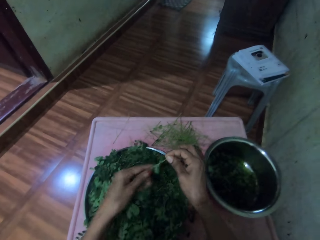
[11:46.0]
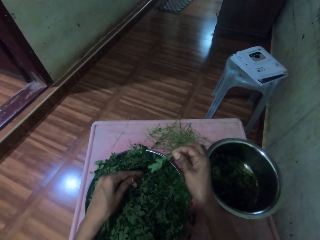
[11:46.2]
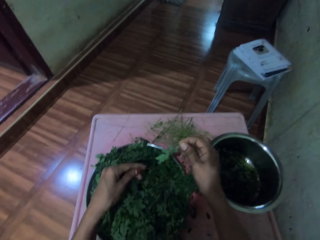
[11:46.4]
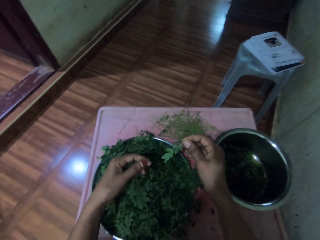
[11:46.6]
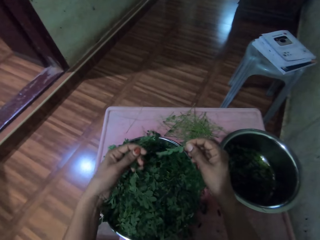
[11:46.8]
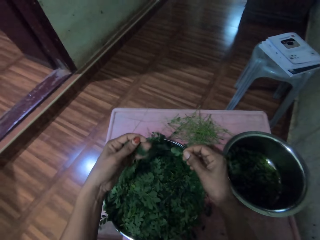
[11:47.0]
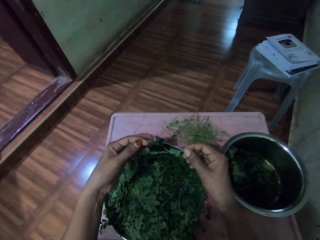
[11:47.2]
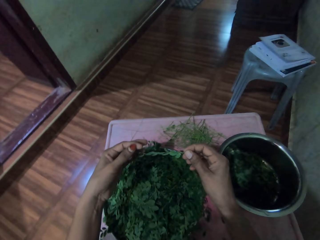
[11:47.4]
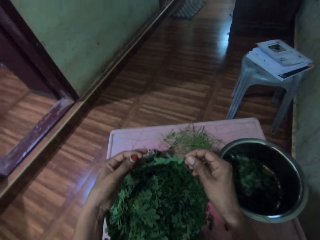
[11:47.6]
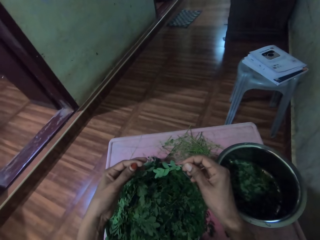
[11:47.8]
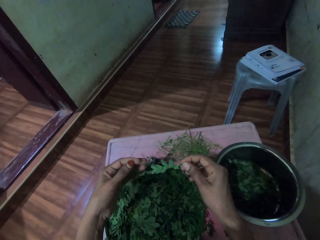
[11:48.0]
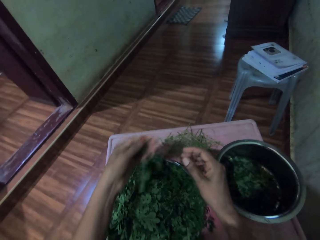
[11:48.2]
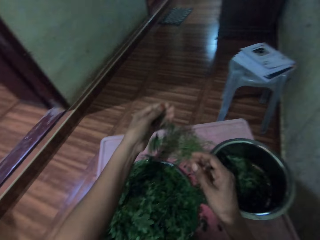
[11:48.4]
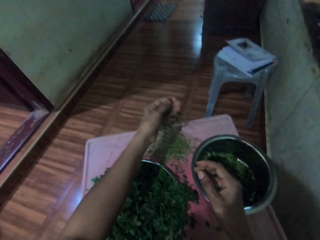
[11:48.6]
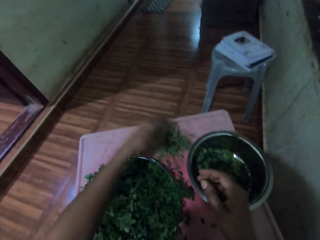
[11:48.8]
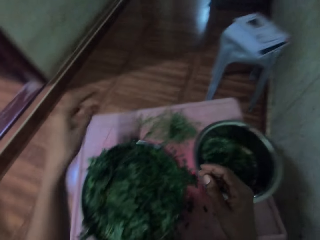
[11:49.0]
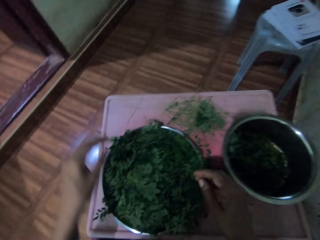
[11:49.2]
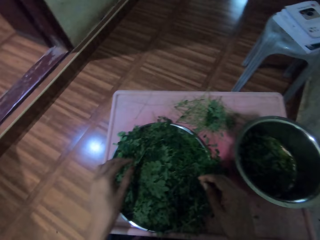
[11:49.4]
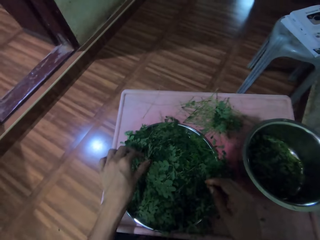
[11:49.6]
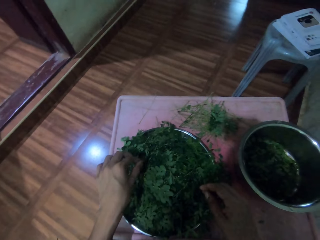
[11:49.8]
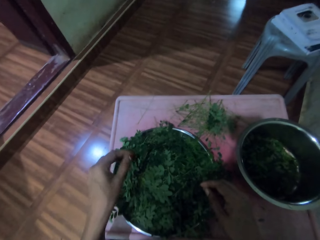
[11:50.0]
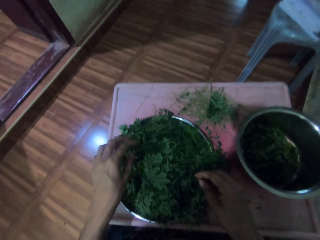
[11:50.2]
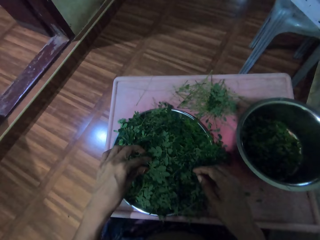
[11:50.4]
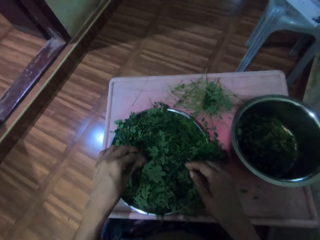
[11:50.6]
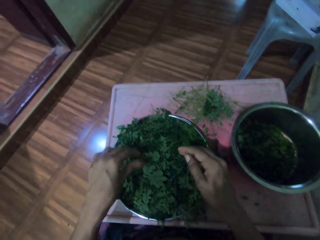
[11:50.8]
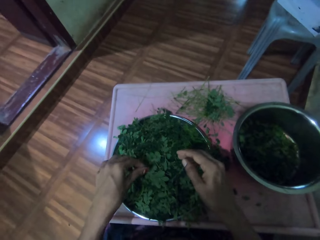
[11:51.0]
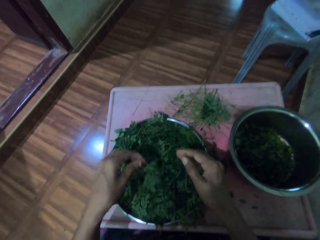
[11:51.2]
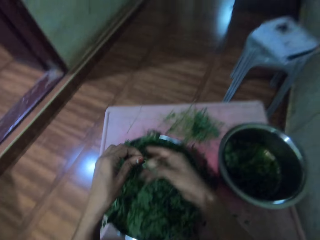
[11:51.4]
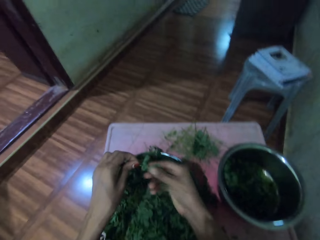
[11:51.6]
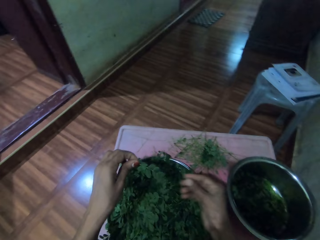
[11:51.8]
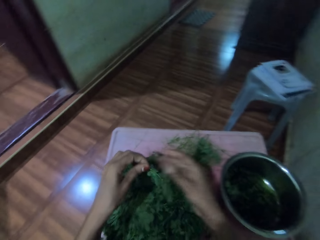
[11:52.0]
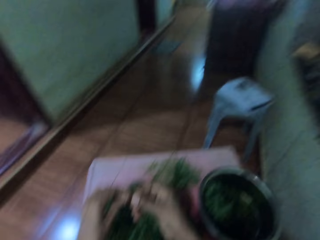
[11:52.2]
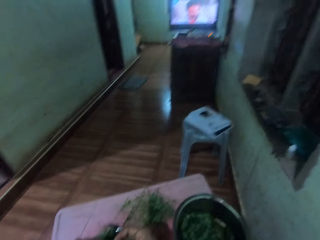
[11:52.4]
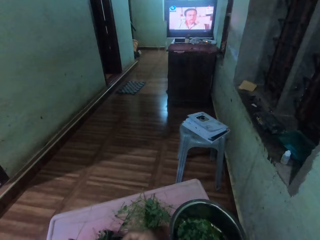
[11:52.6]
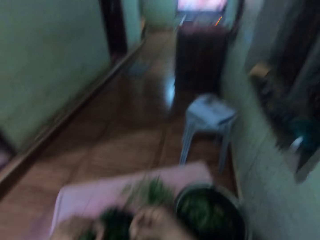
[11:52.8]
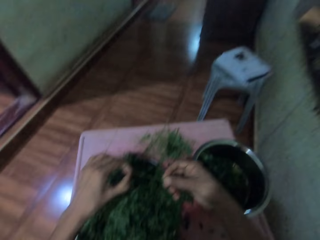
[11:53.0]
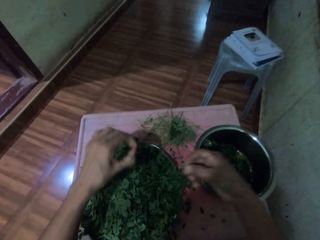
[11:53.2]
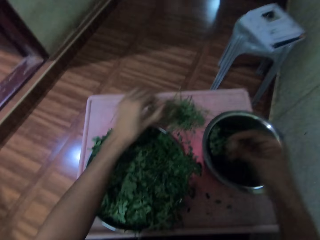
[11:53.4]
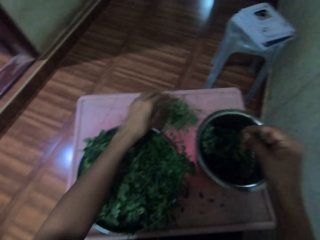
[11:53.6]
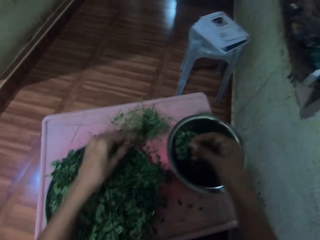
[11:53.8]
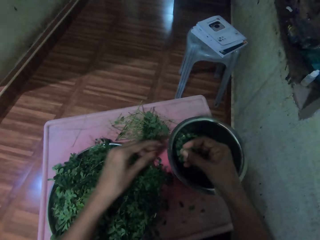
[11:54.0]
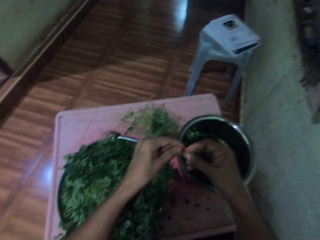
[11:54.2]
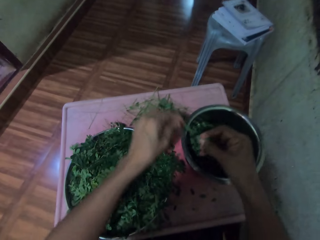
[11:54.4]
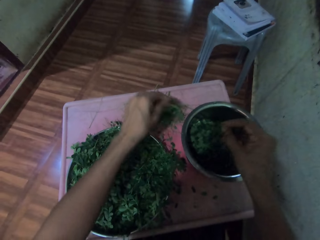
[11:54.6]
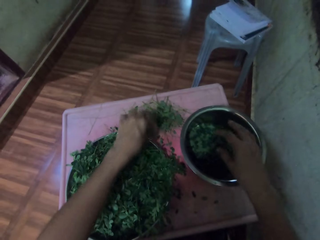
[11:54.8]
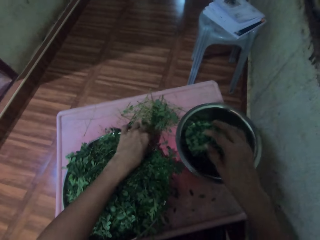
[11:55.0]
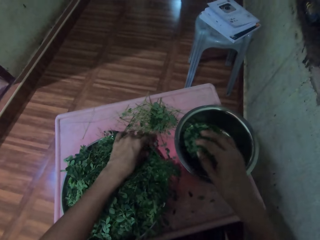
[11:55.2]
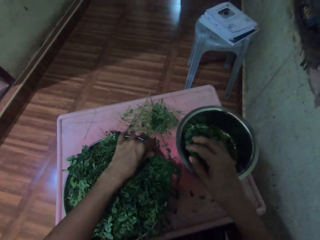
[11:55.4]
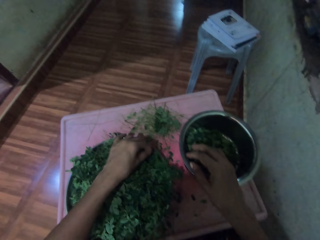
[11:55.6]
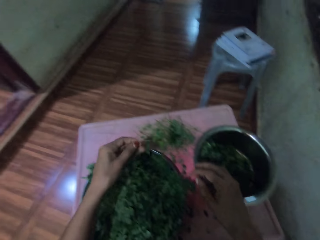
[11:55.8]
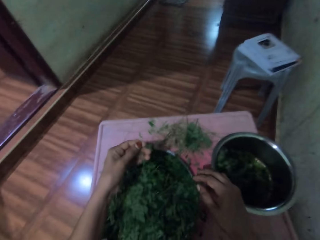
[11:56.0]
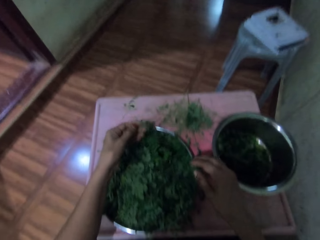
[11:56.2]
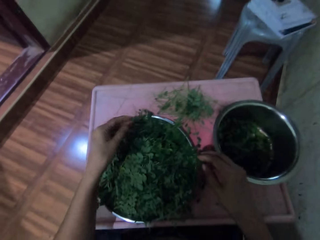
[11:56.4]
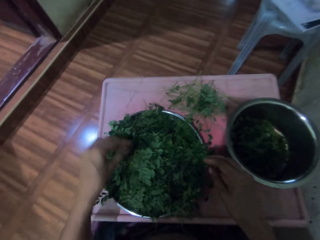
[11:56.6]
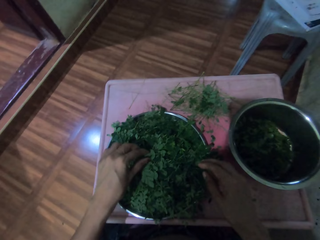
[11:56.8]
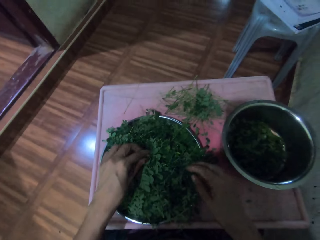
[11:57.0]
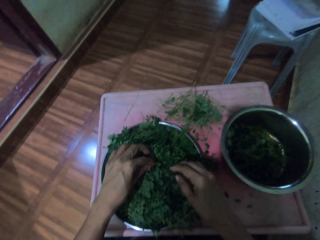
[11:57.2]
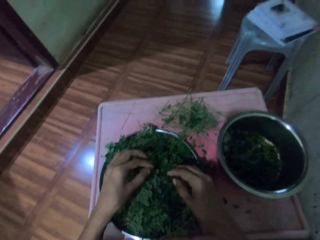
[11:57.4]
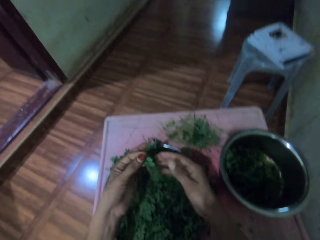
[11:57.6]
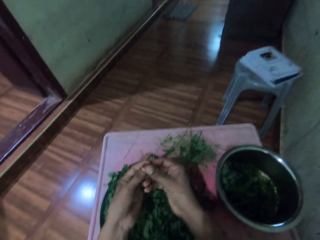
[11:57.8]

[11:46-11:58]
The camera wearer moves their hand along the vegetable stem. They put a bunch of leaves on the table. They drop the stem on the table. They pick up a bunch of leaves in a bowl. They pick up the vegetable stem and move their hand along the vegetable stem. They look around and prune leaves from the stem. They drop the stem on the table and destem the vegetable. They put the leaves in the bowl. They drop the stem on the table. They pick up a bunch of leaves in the bowl. They touch the vegetable stem.

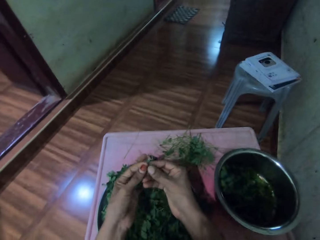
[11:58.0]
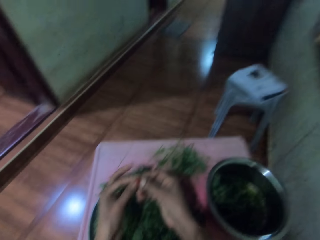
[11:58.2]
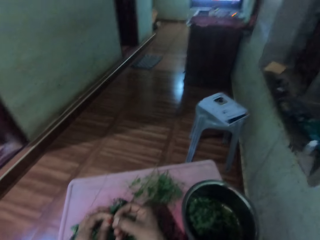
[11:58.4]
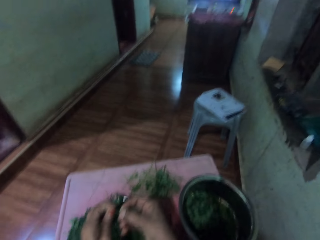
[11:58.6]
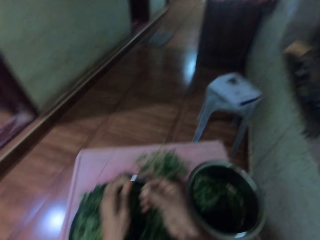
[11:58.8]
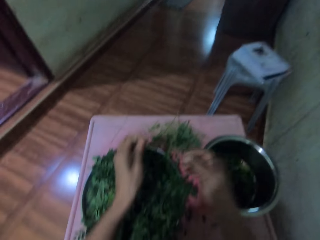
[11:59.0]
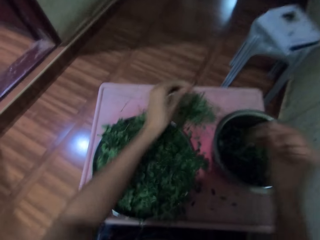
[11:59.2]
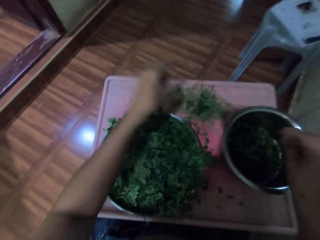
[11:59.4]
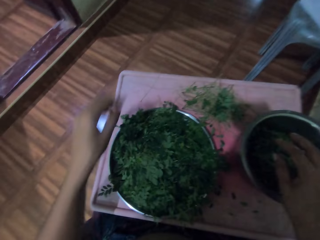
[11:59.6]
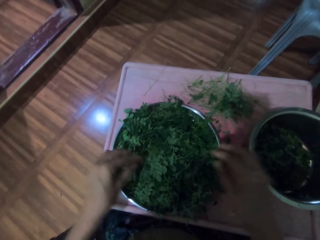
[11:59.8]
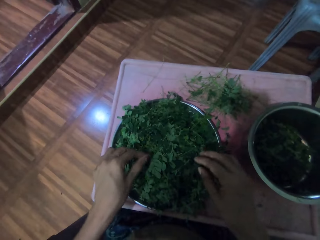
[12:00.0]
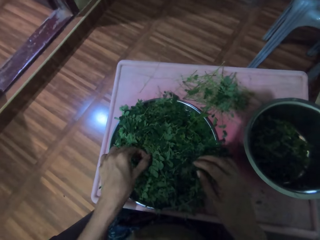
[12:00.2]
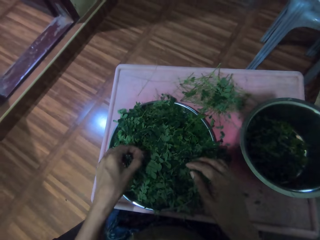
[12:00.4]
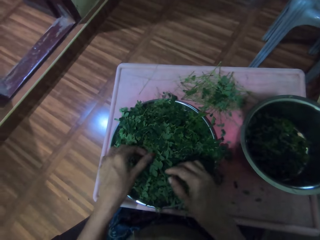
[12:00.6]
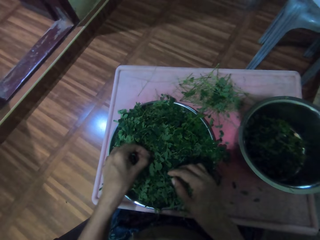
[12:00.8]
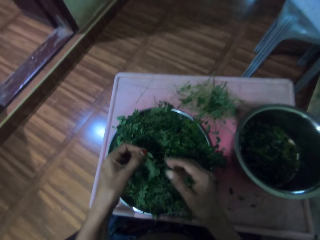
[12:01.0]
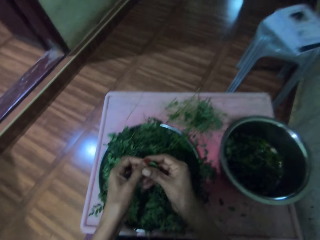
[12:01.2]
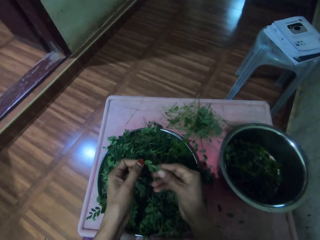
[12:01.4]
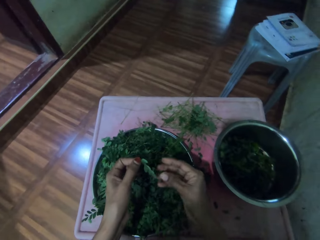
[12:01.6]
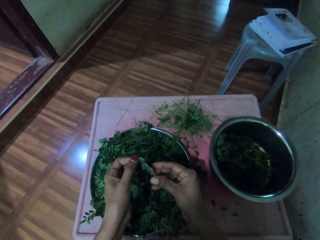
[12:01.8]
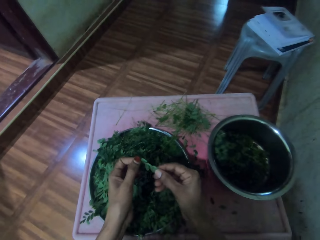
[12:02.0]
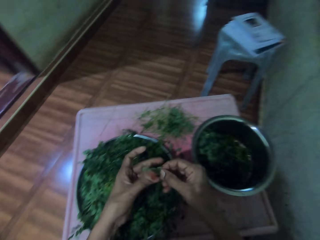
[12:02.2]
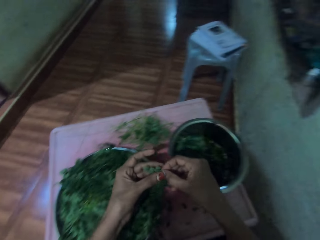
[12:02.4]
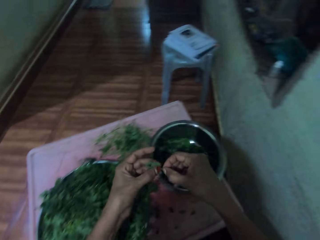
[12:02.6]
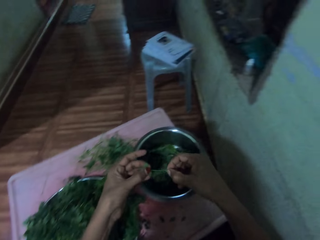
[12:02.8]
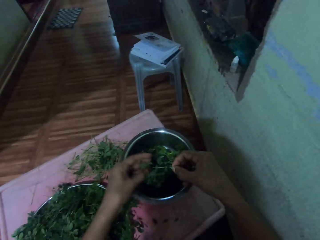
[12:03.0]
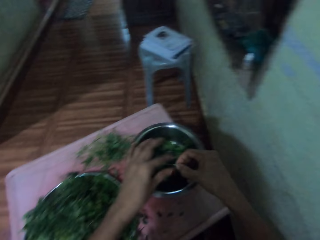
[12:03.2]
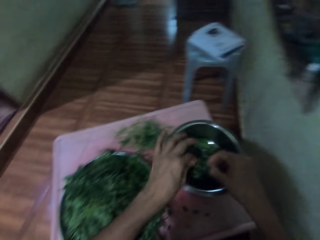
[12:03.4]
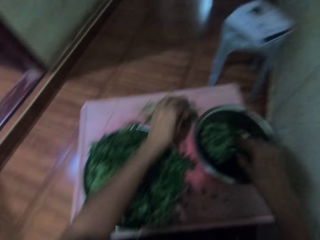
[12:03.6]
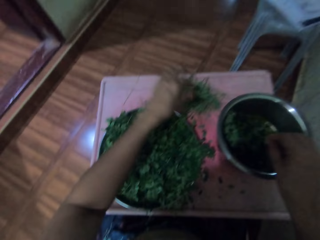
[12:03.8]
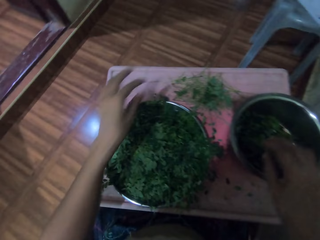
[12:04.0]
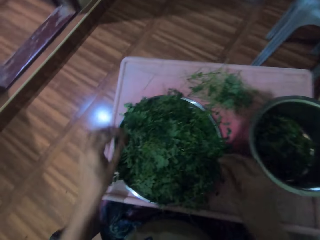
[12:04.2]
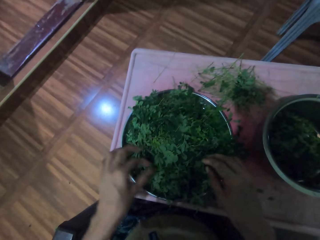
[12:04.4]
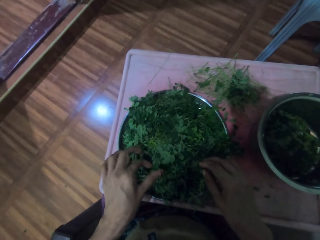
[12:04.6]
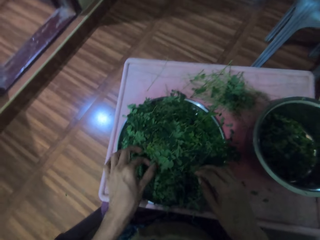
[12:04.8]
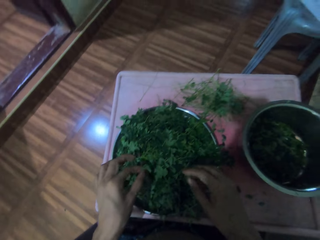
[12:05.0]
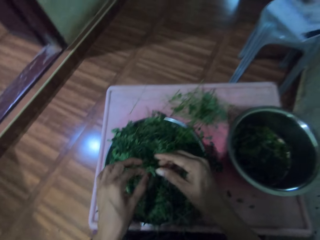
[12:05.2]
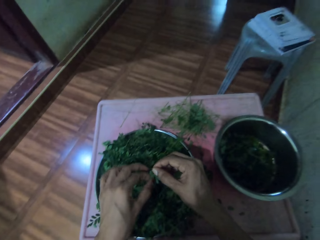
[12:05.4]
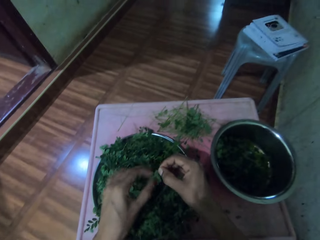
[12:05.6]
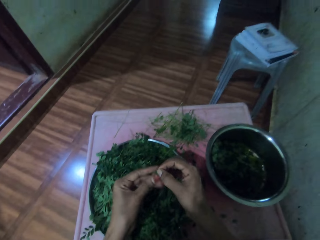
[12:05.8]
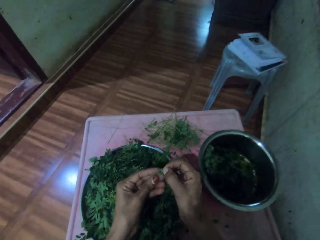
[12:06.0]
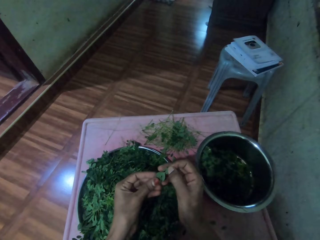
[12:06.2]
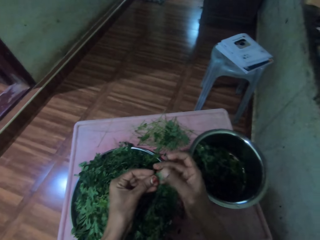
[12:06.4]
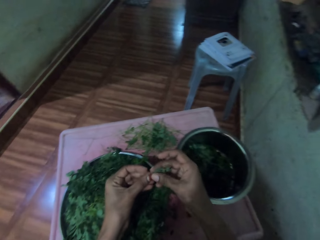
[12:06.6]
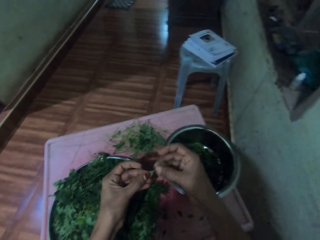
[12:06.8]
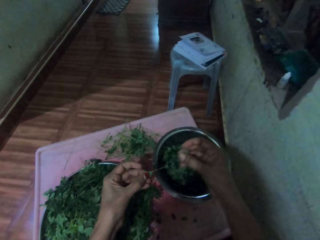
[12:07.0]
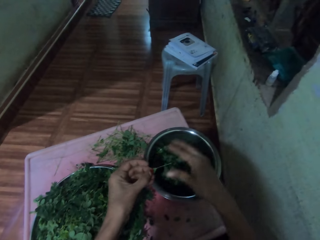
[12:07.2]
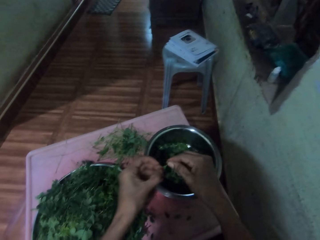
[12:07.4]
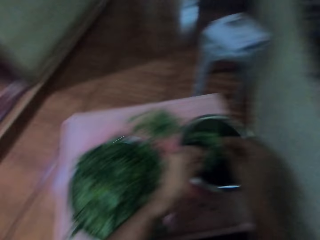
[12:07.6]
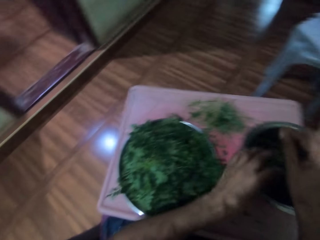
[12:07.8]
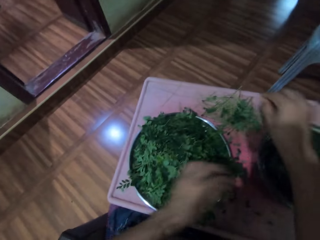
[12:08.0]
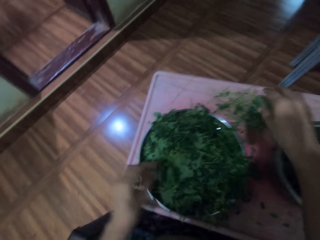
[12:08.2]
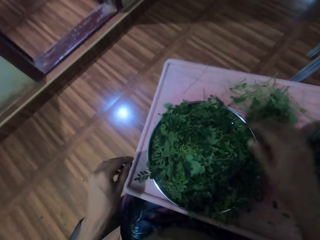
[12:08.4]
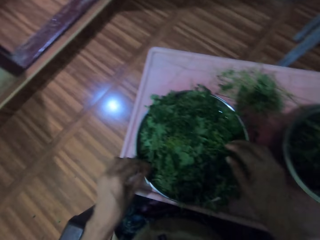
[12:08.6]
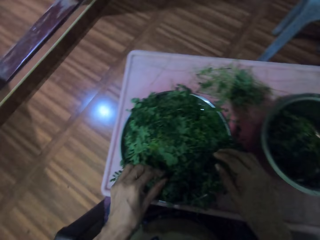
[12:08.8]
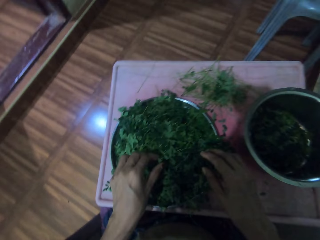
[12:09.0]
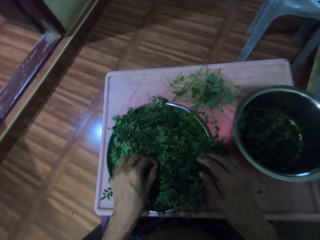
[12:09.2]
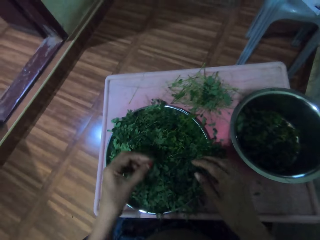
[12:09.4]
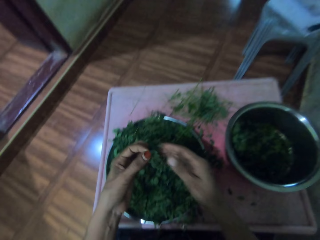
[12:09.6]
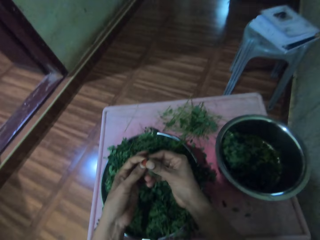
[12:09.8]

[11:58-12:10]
The camera wearer picks up the vegetable stem and destems the vegetable. They prune leaves from the stem and place the stem on the table. They drop the vegetable in a pan. They put the leaves in a bowl and pick up a bunch of leaves in the bowl. They move their hand along the vegetable stem and pick up the vegetable stem. They prune leaves from the stem. They destem the vegetable. They put the leaves in the bowl. They drop the stem on the table and drop the vegetable in the pan. They pick up a bunch of leaves in the bowl. They pick up the vegetable stem and move their hand along the vegetable stem. They prune leaves from the stem. They drop the vegetable in the pan, destem the vegetable and drop the stem on the table.
